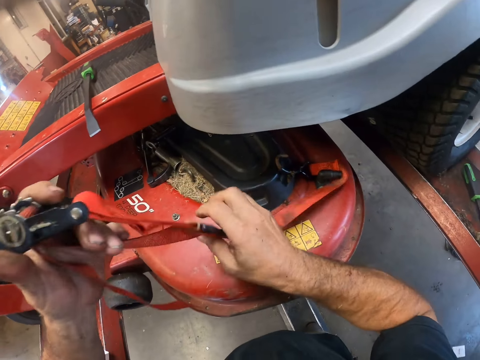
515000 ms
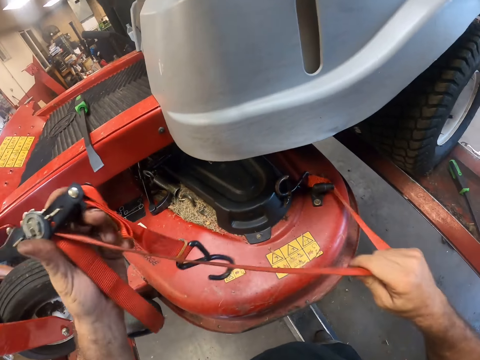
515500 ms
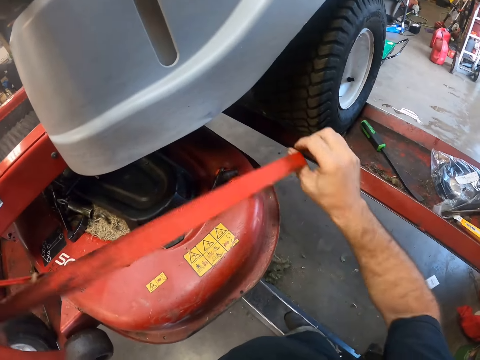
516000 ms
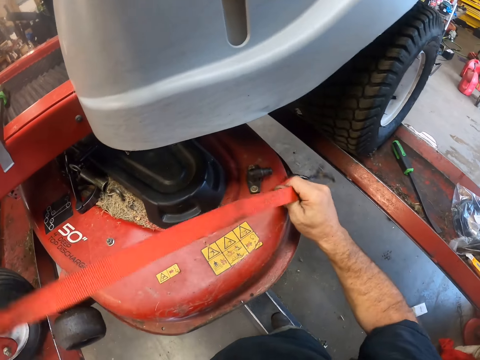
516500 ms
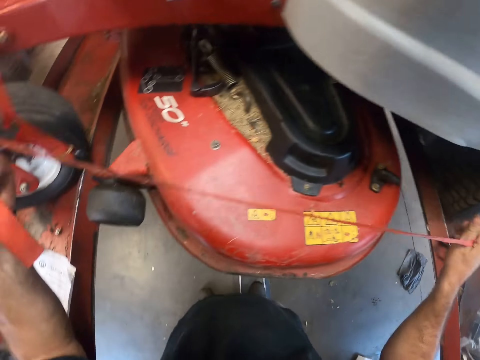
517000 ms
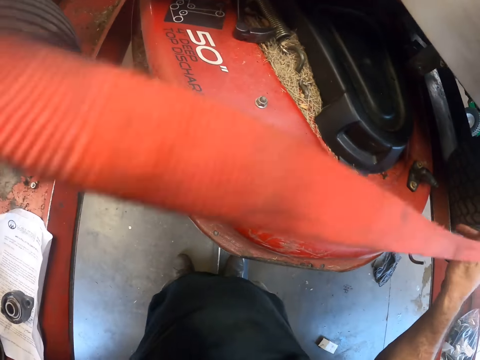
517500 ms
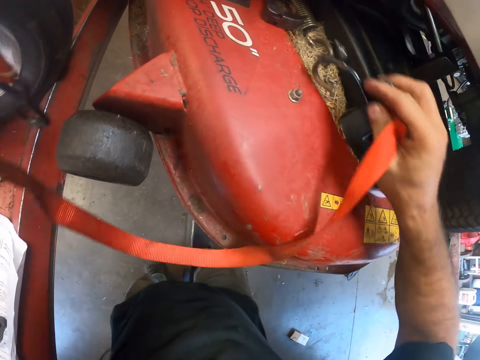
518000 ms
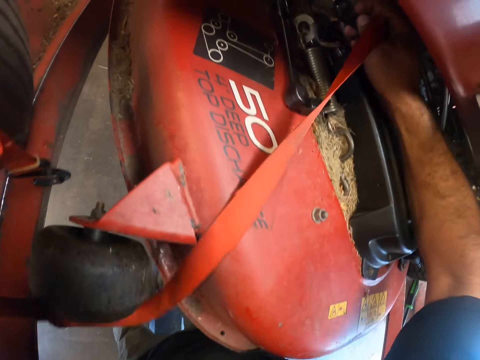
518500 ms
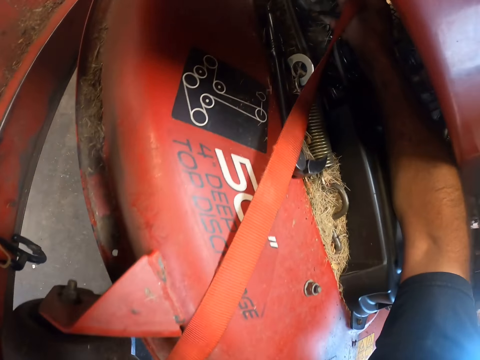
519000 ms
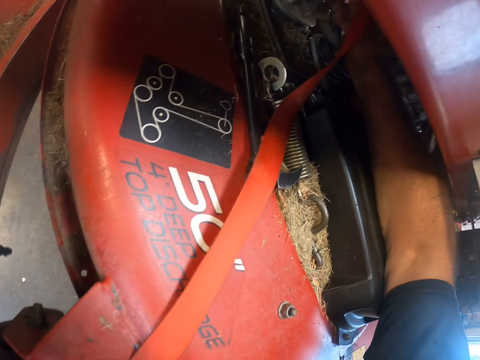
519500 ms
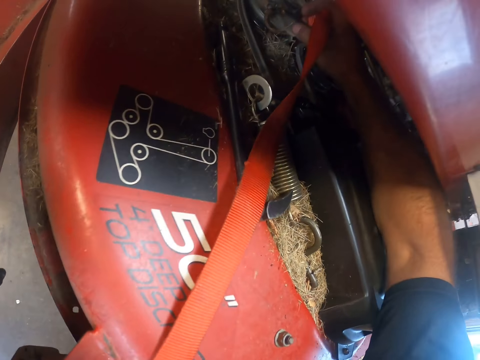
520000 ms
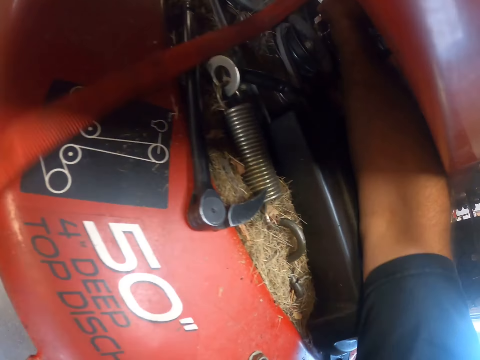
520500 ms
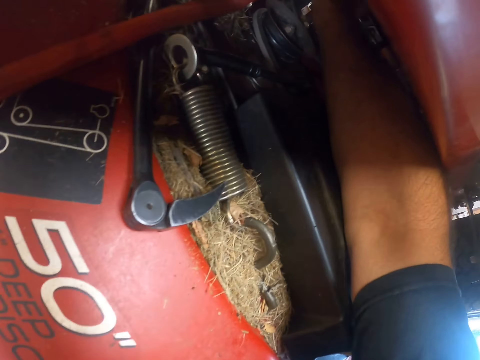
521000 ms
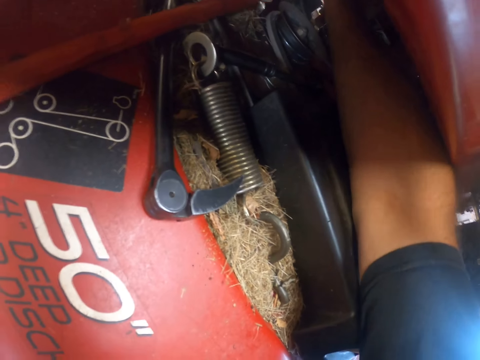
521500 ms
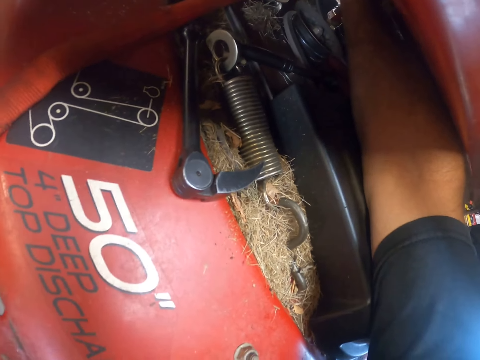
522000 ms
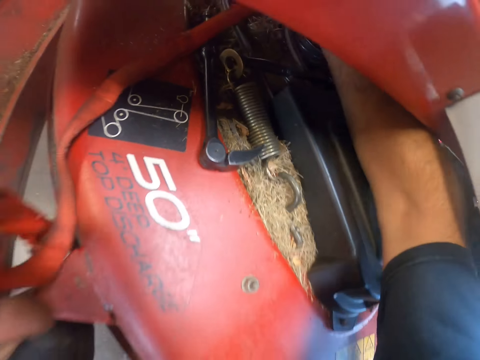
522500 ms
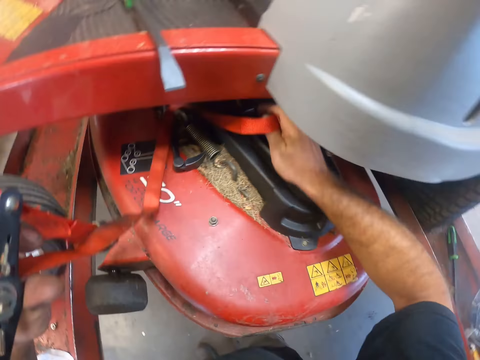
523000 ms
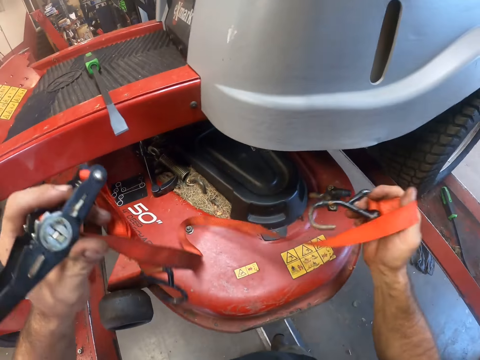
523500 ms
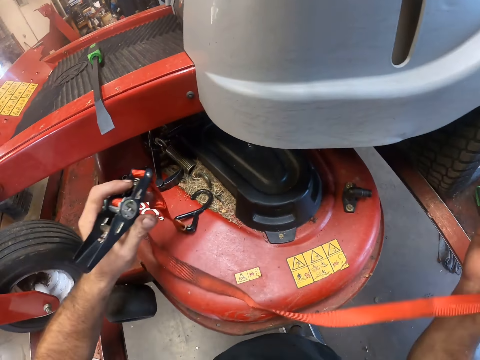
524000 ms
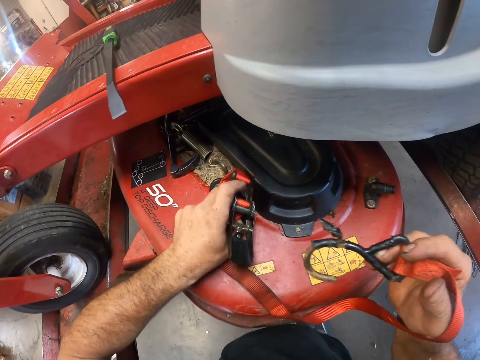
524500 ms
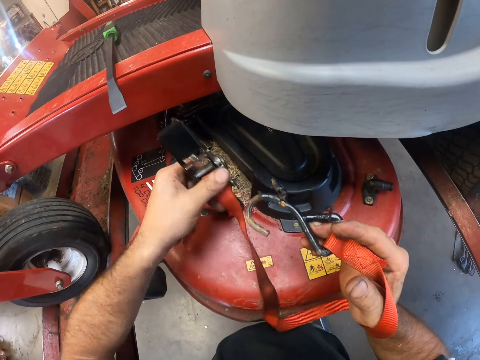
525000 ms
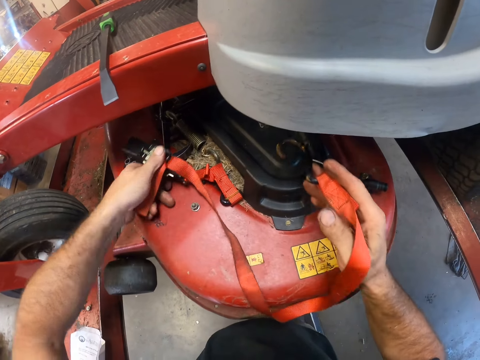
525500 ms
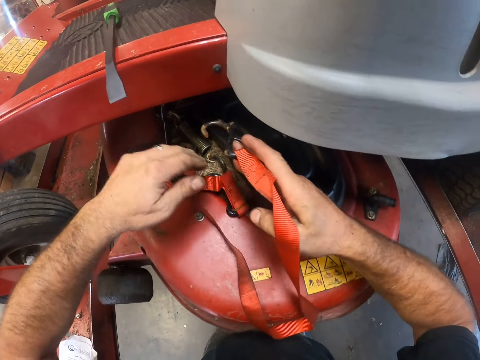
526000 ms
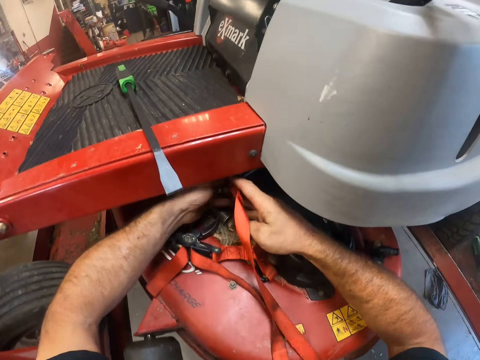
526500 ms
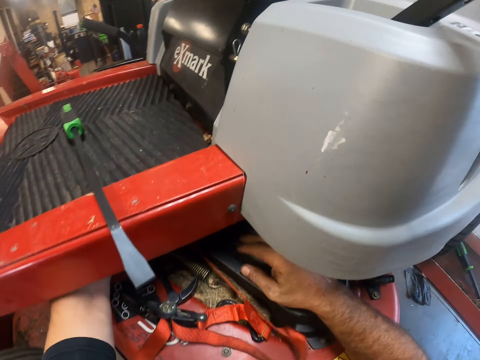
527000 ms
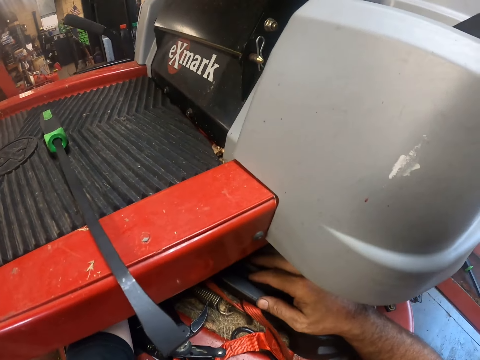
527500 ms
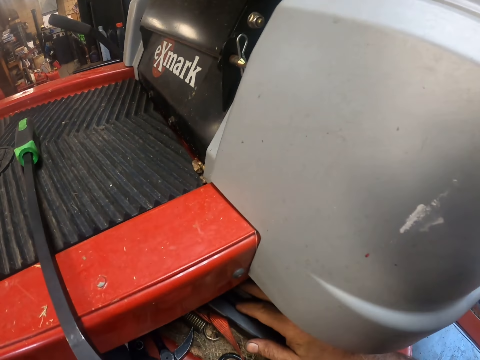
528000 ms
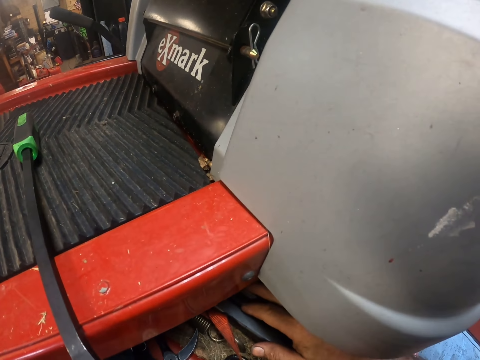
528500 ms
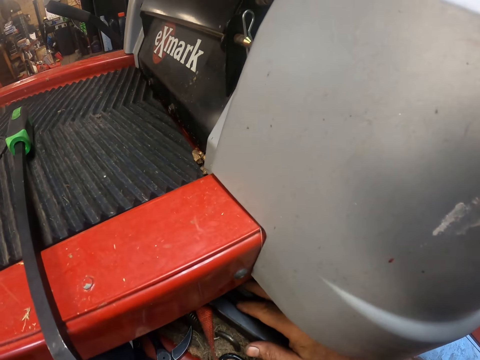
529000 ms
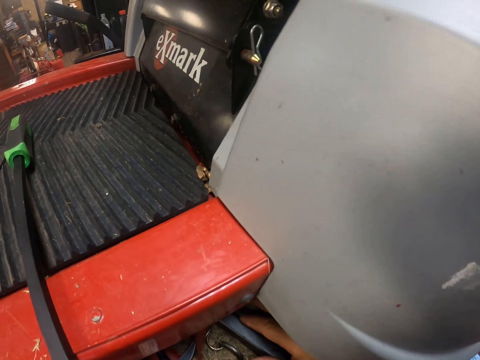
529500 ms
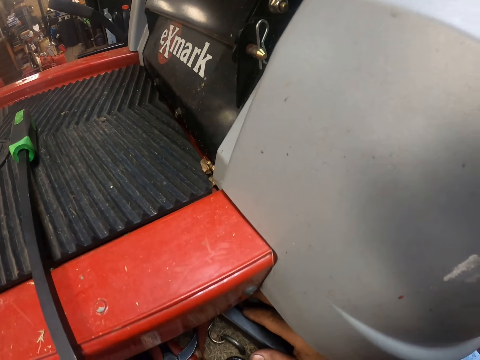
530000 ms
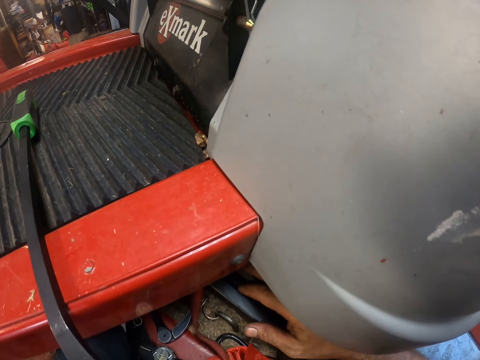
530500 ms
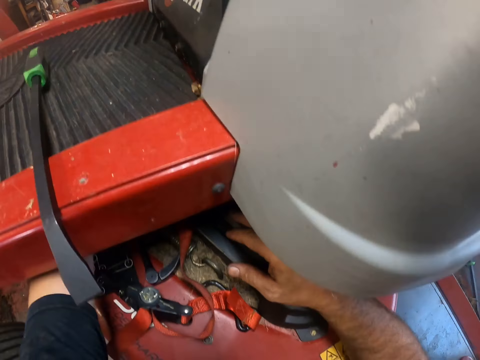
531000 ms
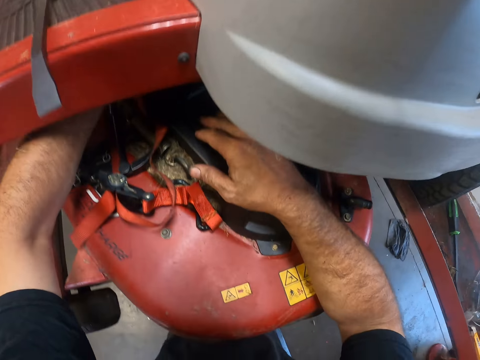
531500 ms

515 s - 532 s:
The camera wearer sorts the ratchet rope with both hands. They fix the belt in the lawn mower. They pass a hook of the ratchet rope to the other end of the lawnmower.

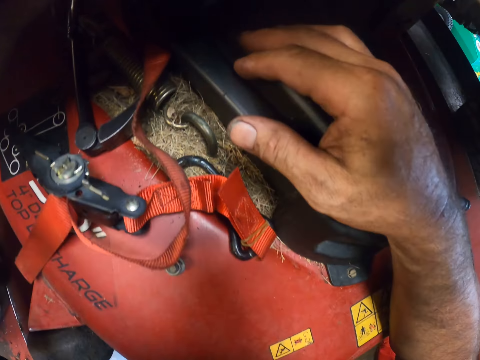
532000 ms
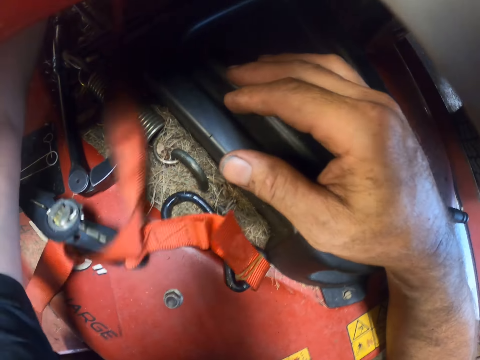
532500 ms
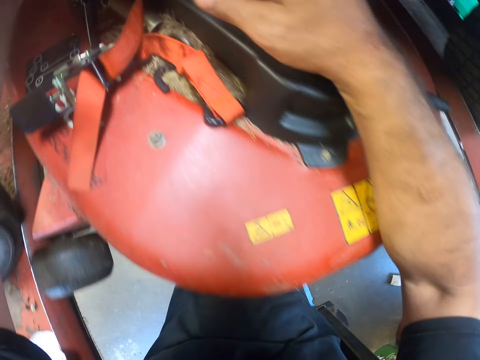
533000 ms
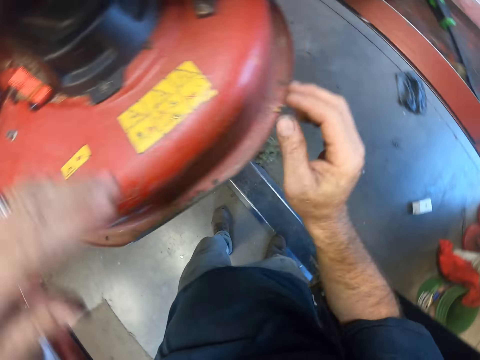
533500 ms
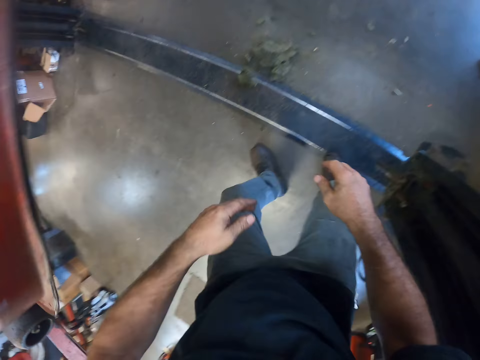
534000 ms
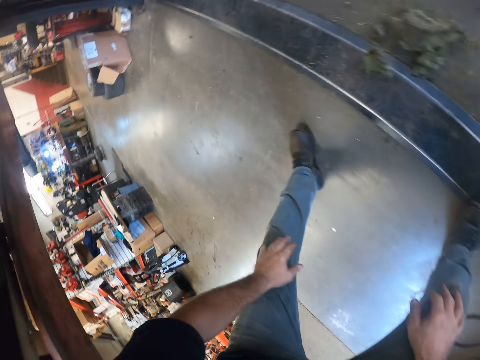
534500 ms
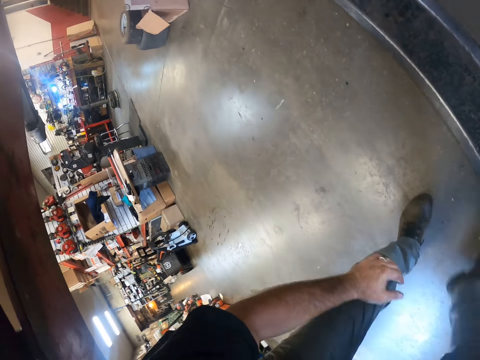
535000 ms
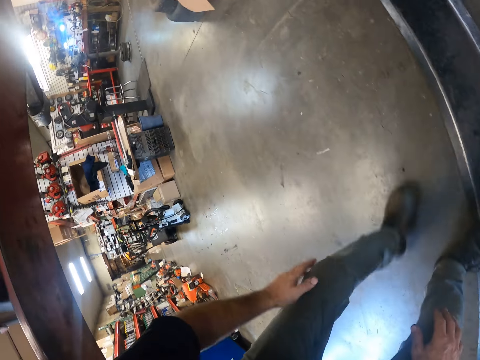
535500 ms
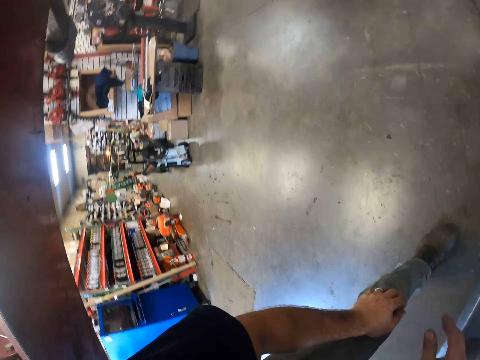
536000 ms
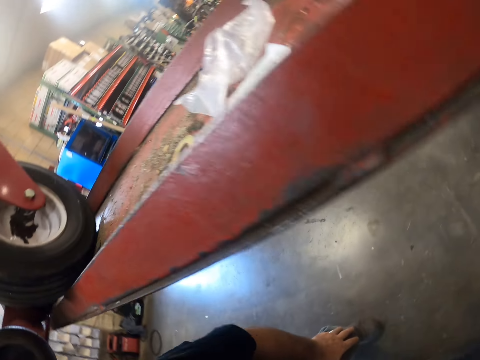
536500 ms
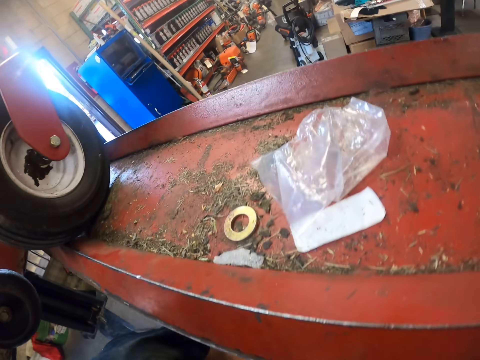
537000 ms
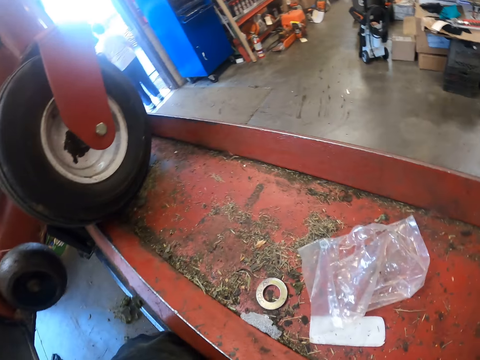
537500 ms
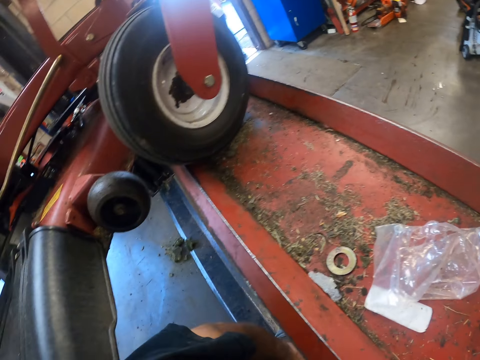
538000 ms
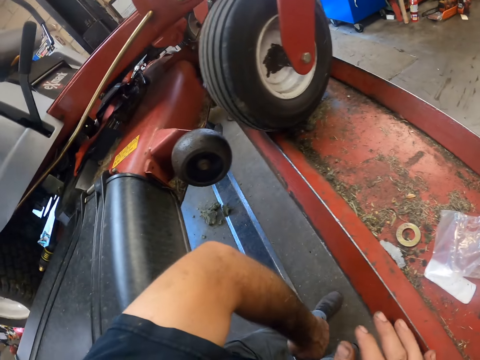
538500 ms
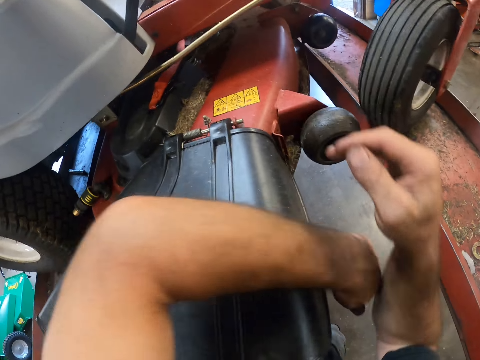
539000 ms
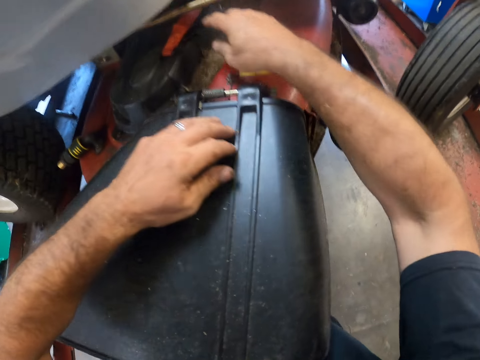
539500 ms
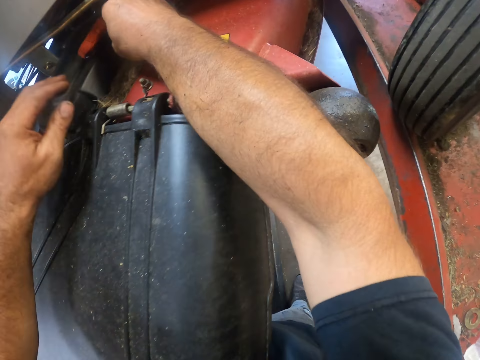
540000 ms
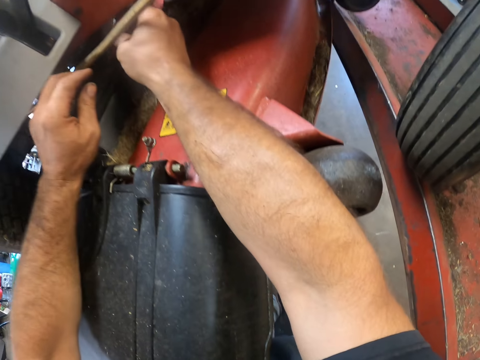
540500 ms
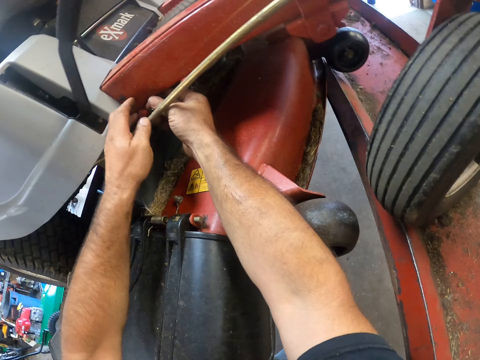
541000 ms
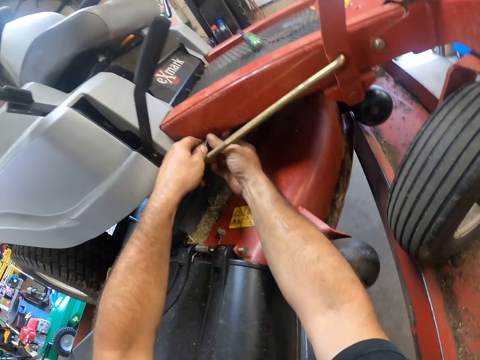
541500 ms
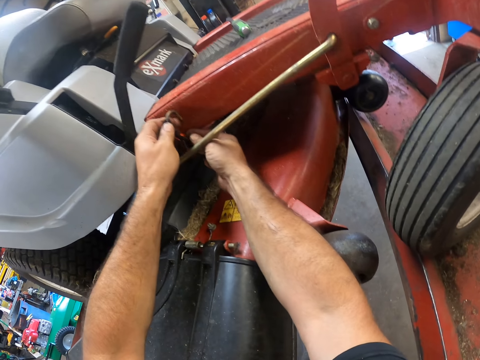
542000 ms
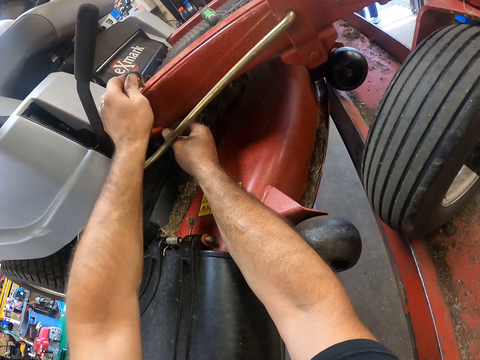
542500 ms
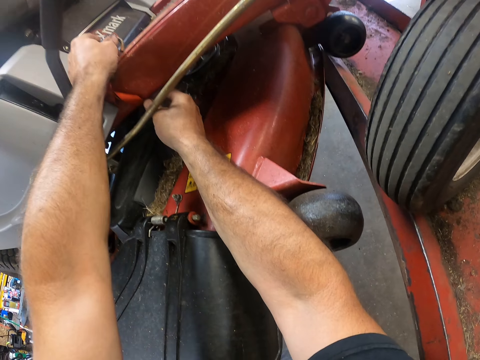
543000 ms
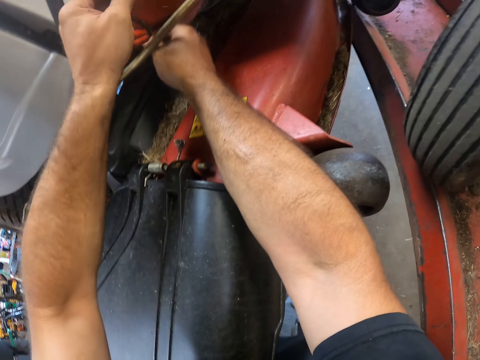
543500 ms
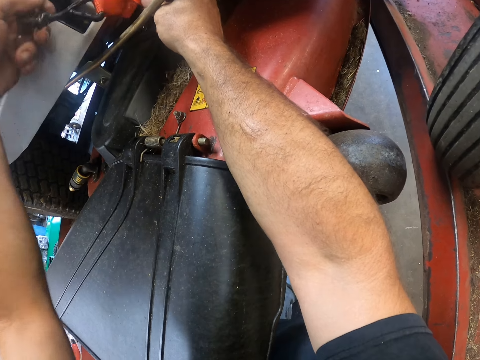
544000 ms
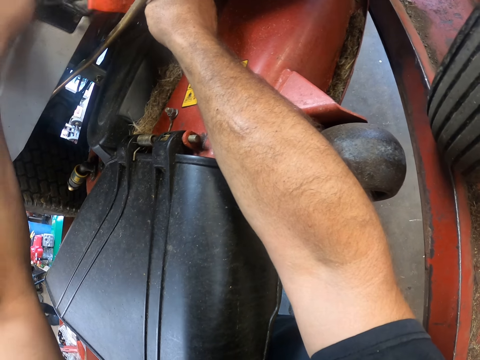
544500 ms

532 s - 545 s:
The camera wearer walks to the other end of the lawnmower in the workshop. He picks up the hook with his right hand. He fixes the belt to the lawn mower.
